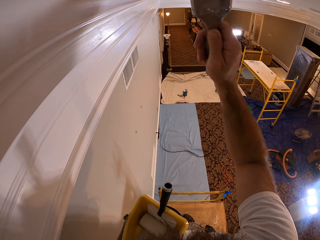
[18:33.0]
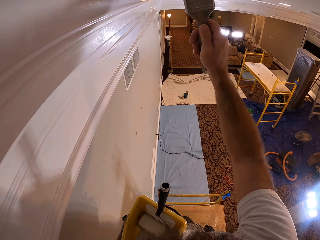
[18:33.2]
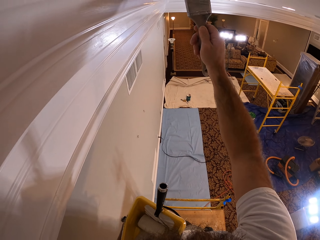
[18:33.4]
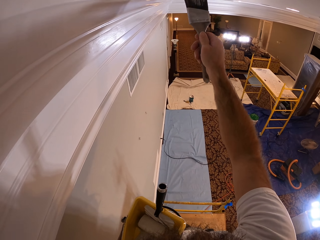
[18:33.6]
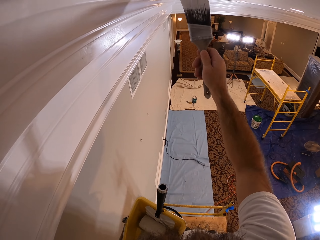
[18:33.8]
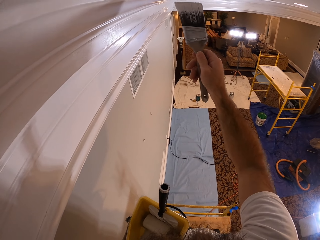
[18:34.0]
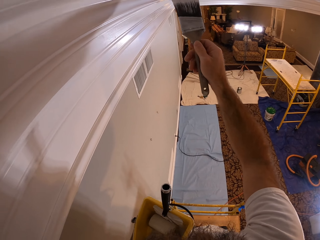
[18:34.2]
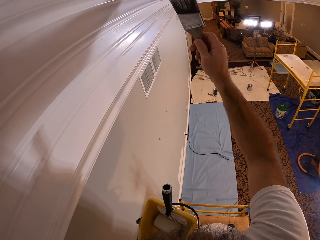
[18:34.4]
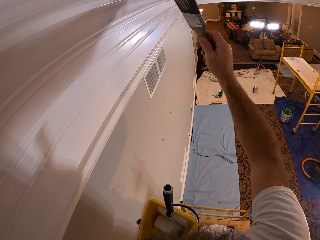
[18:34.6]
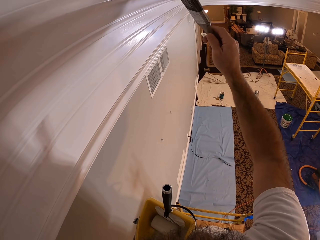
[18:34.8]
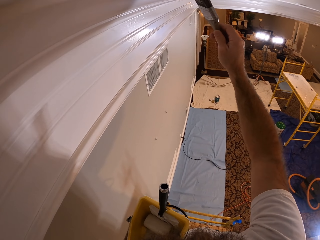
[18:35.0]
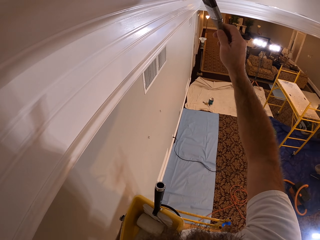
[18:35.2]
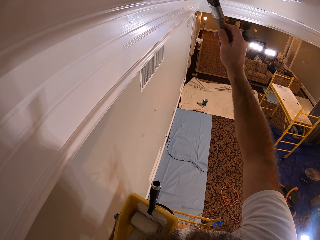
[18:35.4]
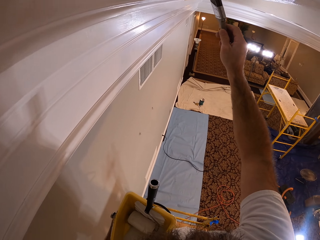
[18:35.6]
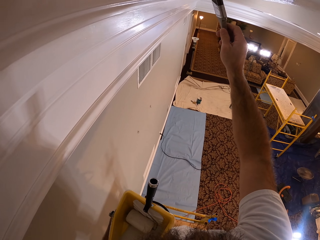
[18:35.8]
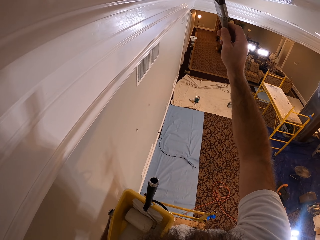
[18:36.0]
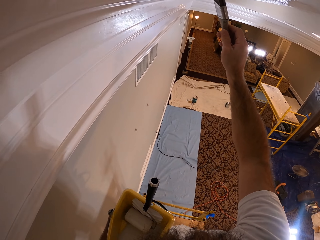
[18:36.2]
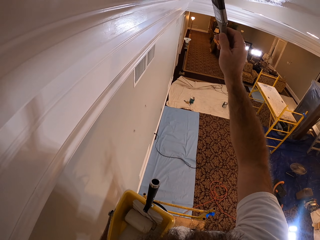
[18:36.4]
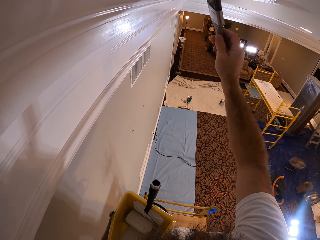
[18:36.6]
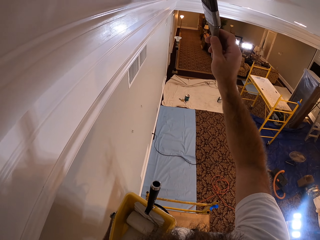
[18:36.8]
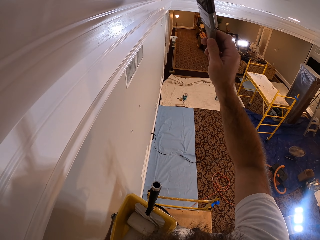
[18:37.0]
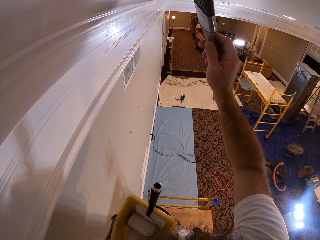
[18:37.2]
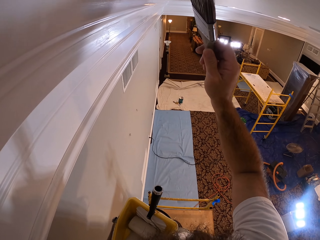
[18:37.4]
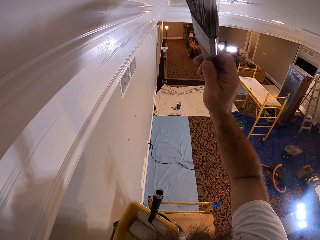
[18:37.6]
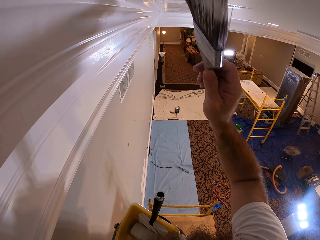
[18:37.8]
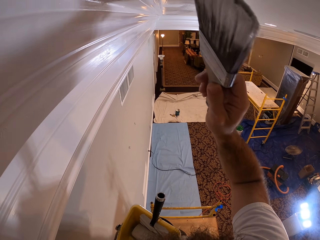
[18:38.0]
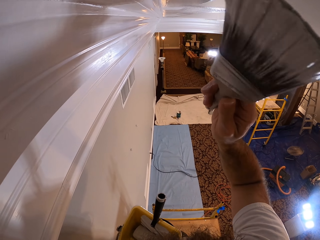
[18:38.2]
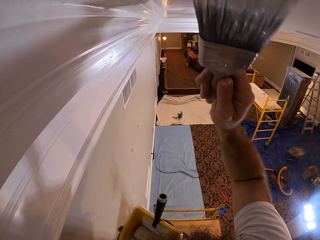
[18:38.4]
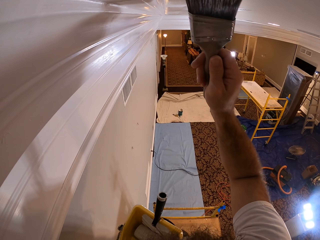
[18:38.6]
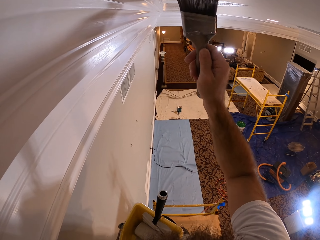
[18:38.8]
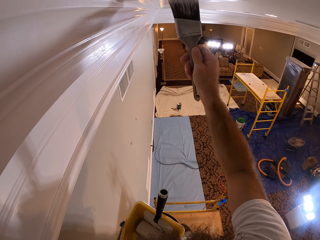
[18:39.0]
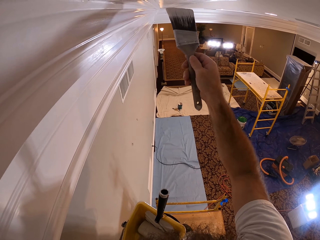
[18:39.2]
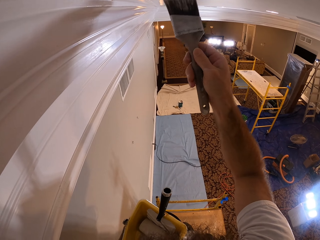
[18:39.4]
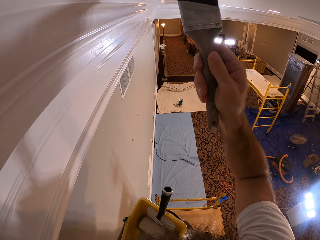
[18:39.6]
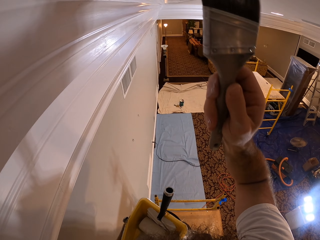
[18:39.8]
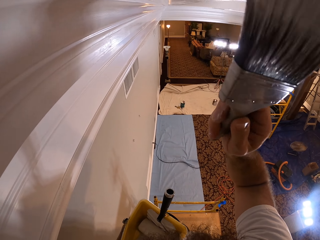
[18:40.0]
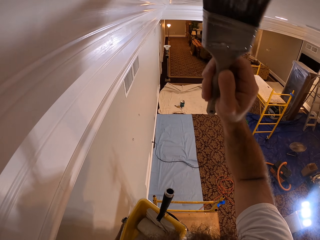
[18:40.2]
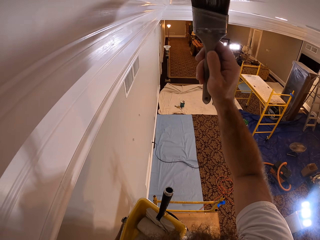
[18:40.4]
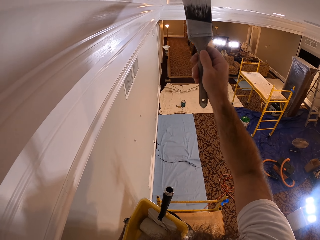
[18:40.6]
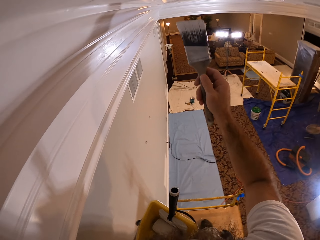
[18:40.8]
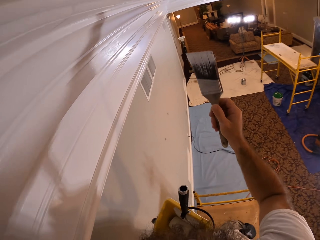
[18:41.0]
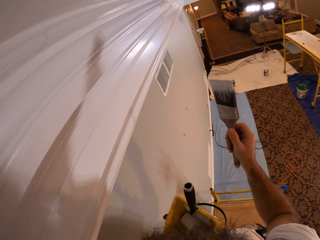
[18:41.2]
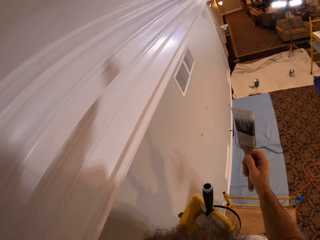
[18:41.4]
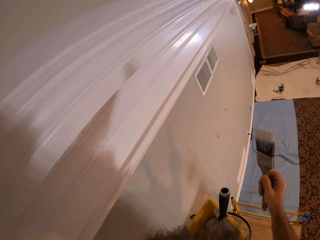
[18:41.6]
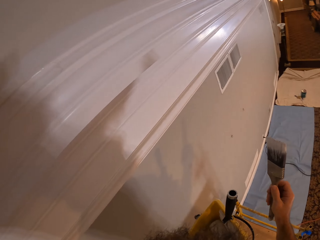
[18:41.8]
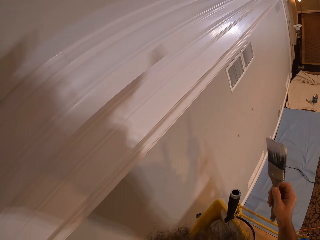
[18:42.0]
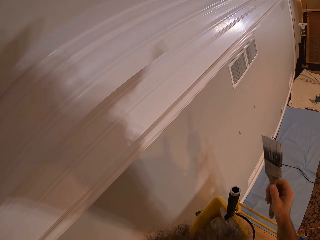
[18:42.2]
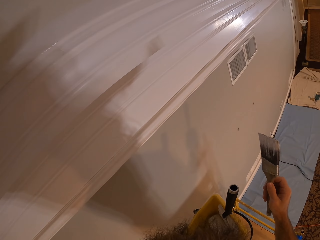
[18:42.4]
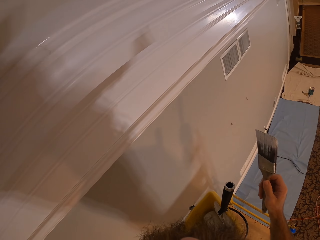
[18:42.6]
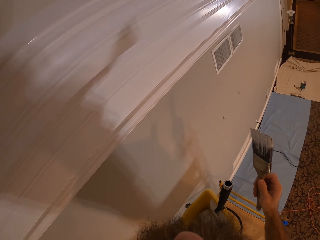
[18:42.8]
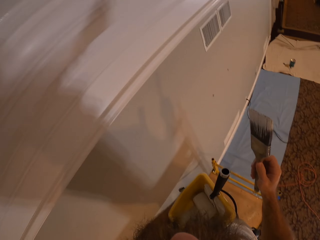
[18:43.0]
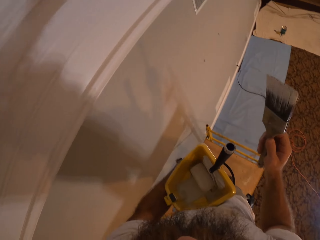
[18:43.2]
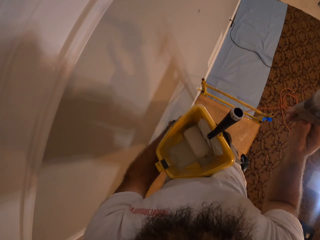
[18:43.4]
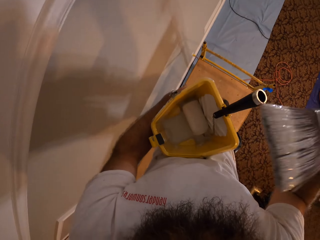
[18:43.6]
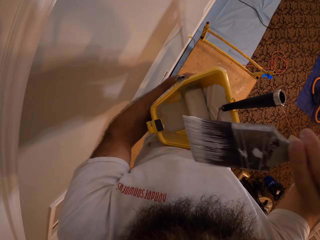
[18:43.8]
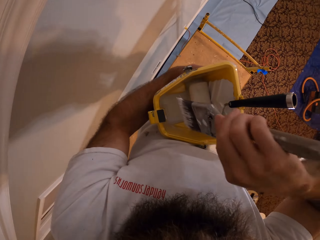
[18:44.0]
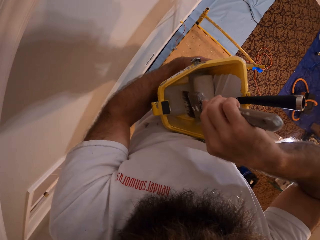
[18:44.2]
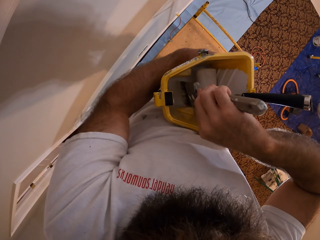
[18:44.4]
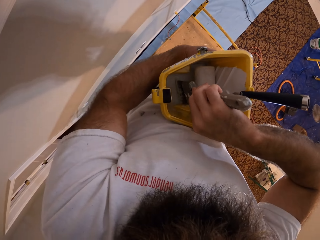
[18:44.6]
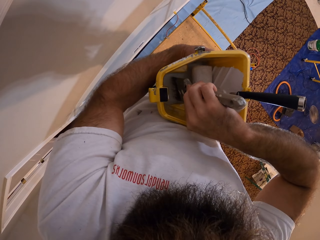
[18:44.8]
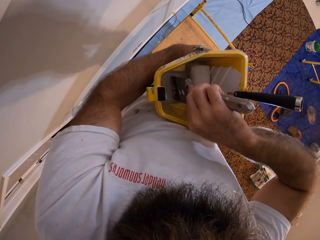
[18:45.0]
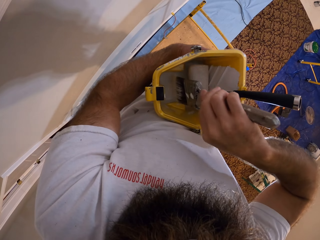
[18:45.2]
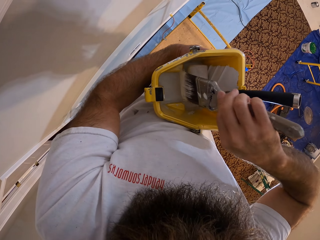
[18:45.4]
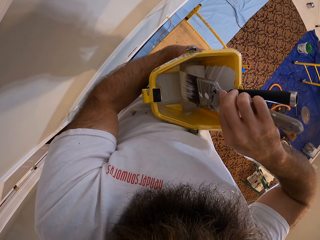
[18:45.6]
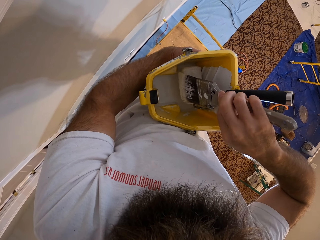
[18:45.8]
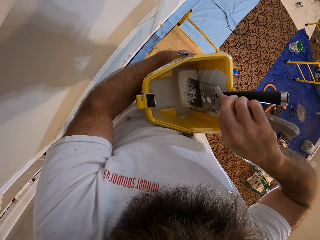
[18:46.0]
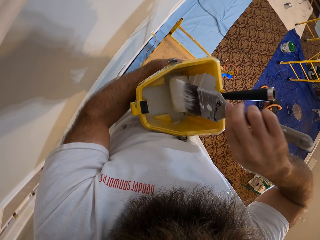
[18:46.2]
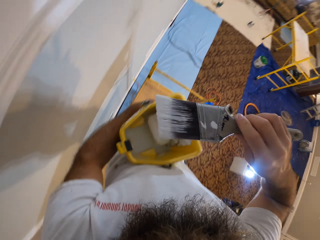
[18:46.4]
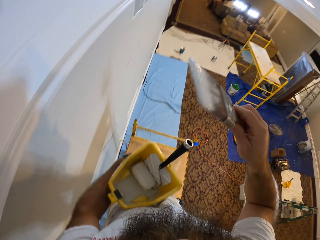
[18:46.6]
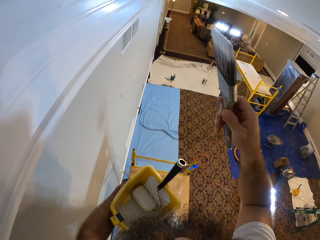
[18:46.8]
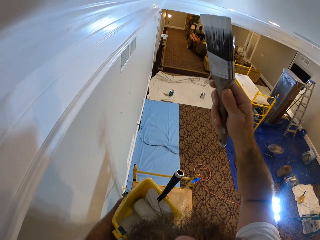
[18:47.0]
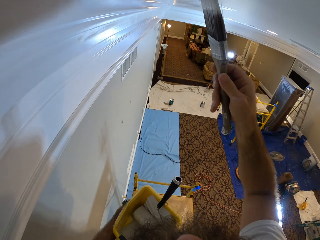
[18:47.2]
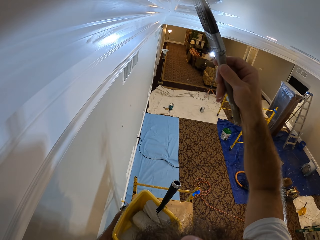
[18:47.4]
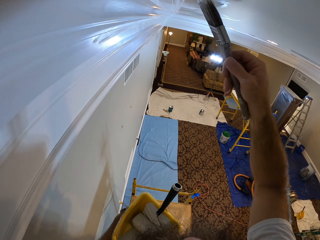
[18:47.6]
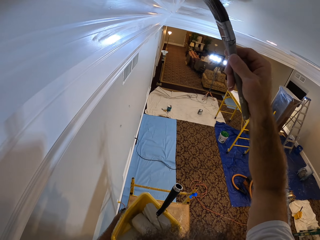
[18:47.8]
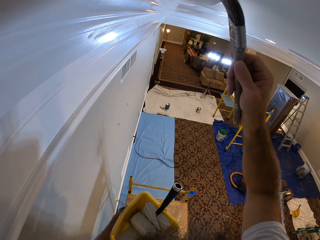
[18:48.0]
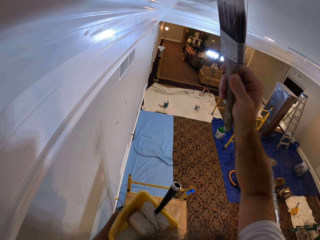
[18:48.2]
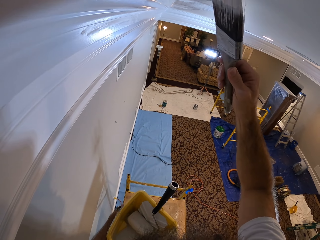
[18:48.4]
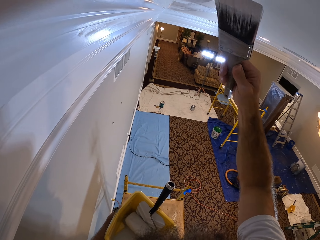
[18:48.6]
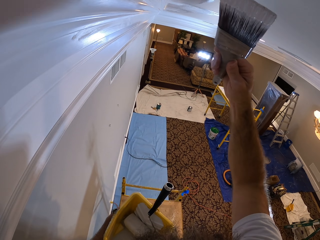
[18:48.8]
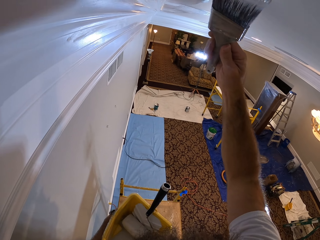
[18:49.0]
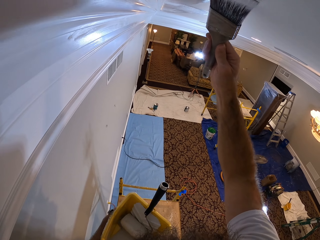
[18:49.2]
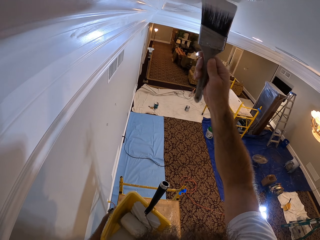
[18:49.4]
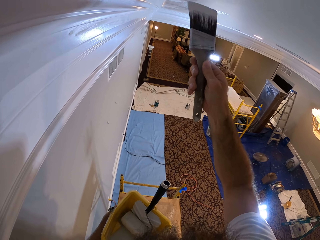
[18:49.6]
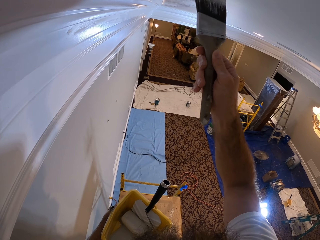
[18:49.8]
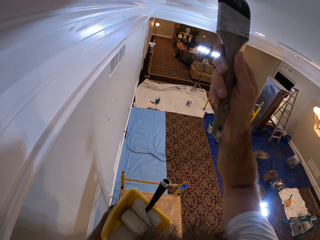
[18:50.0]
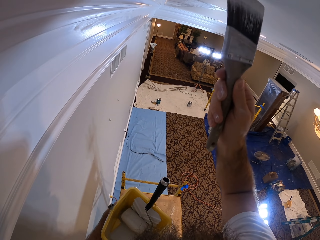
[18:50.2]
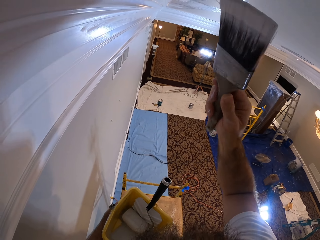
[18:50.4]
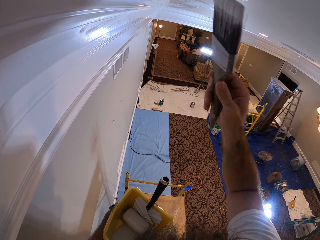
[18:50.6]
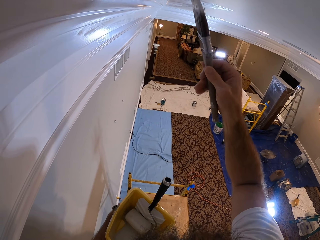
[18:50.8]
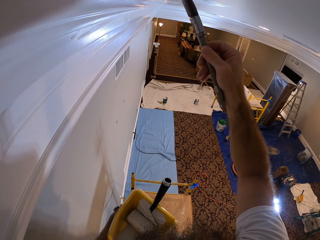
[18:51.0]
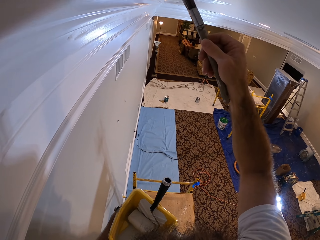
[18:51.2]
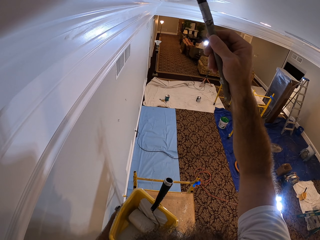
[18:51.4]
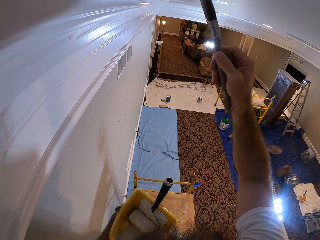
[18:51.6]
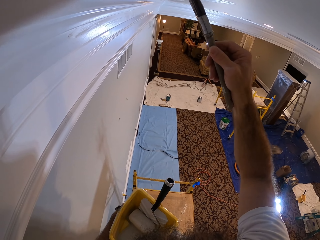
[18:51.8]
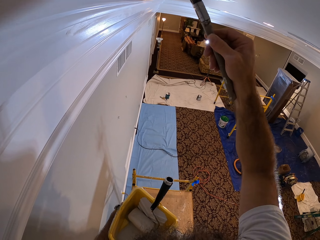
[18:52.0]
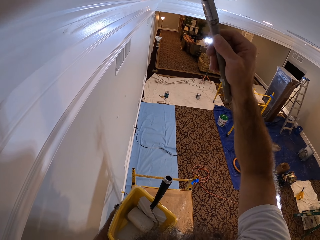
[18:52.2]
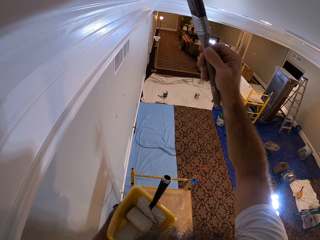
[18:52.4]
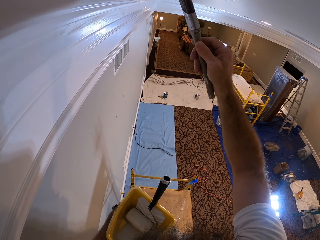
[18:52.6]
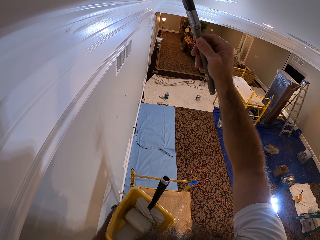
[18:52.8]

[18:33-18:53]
The camera wearer looks at the ceiling. He takes paint from the paint bowl with the paintbrush in his right hand. He removes the paint brush in the tin. He dabs the paintbrush on the paint roller inside the paint bowl with his right hand. He paints the ceiling with the paintbrush in his right hand.

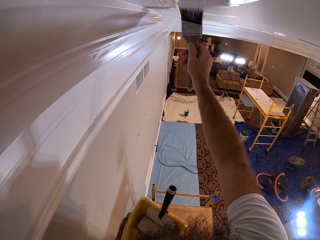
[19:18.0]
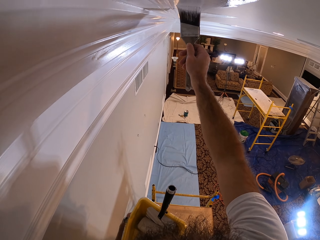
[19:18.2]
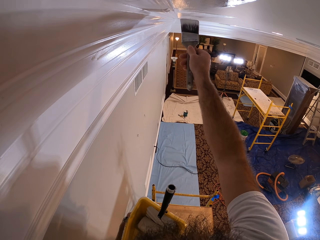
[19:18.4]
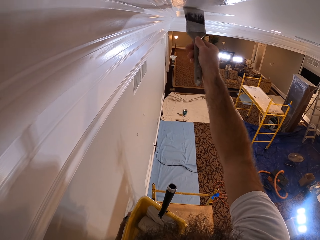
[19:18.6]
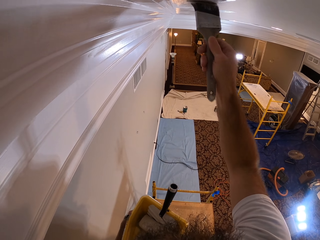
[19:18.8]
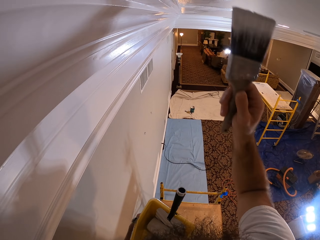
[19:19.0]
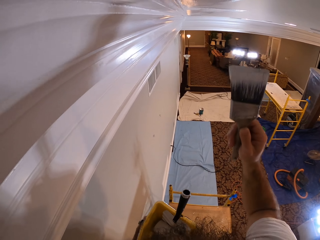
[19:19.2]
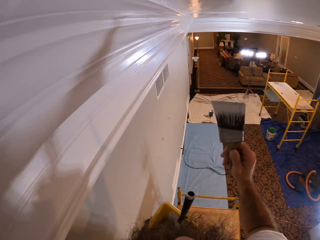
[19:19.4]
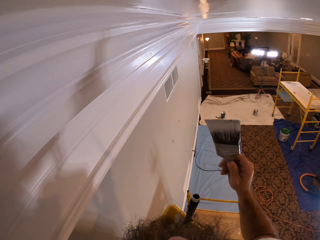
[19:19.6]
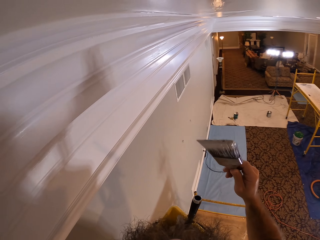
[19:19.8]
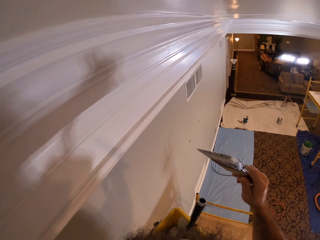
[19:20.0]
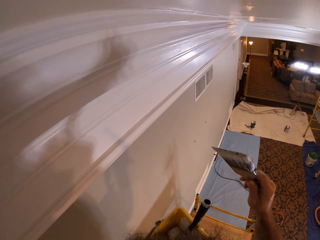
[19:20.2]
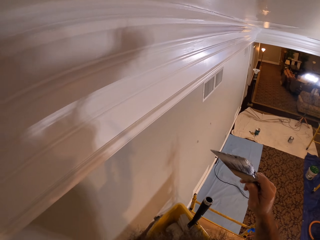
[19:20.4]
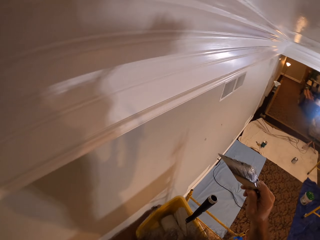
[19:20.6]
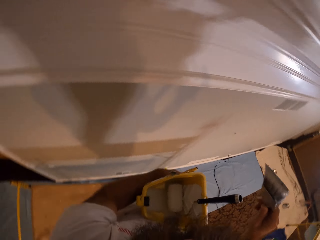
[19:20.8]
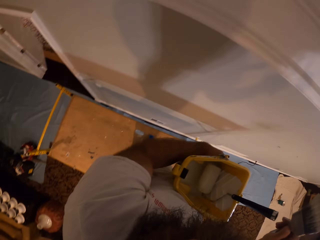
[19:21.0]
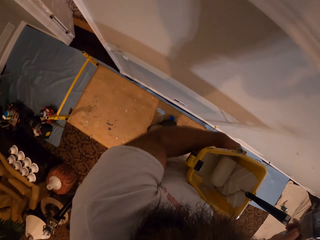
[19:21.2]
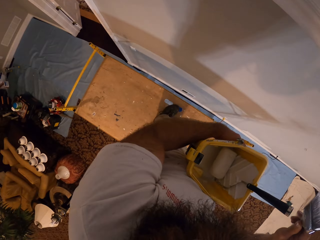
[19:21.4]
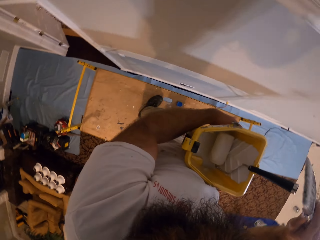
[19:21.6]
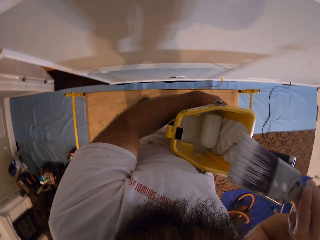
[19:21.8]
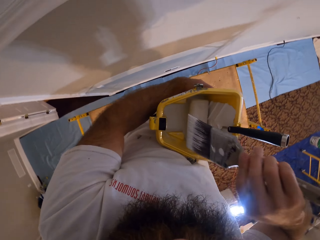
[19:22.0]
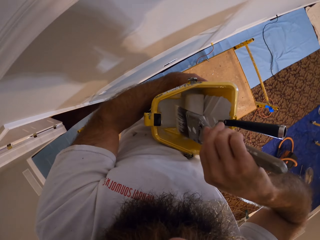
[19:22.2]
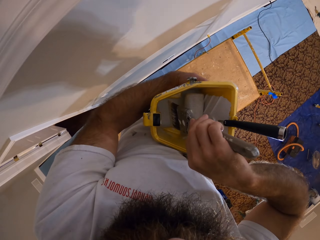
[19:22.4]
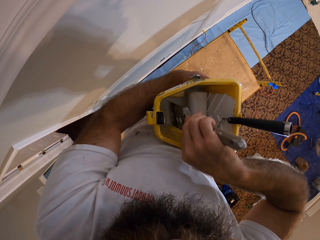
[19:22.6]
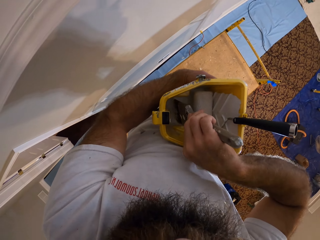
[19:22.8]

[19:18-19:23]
The camera wearer looks at the ceiling. He takes paint from the paint bowl with the paintbrush in his right hand.
